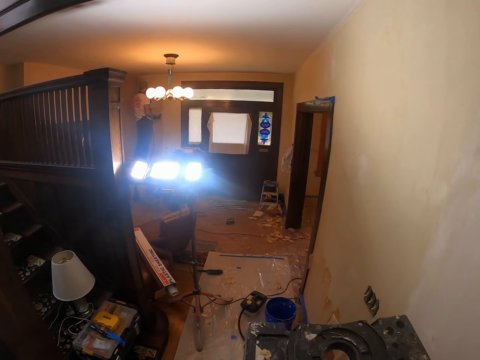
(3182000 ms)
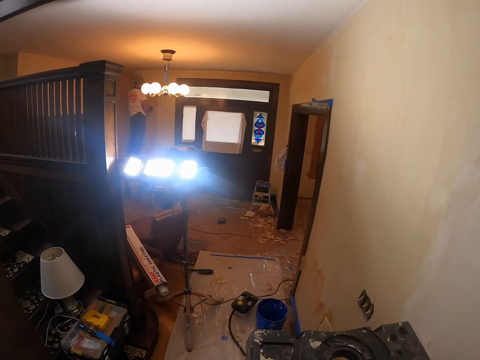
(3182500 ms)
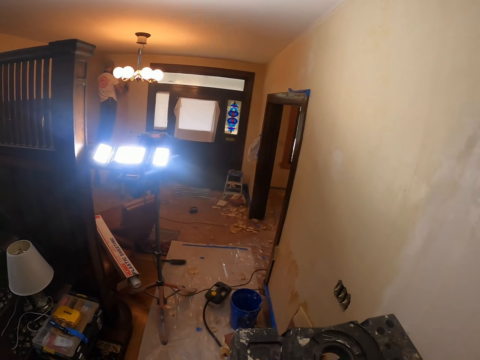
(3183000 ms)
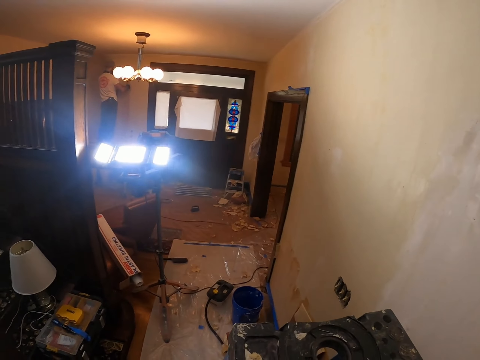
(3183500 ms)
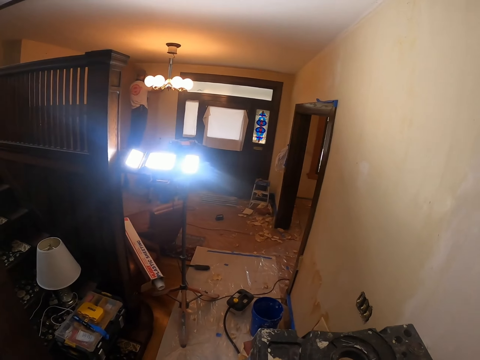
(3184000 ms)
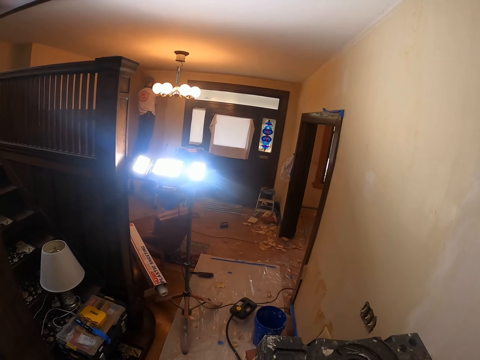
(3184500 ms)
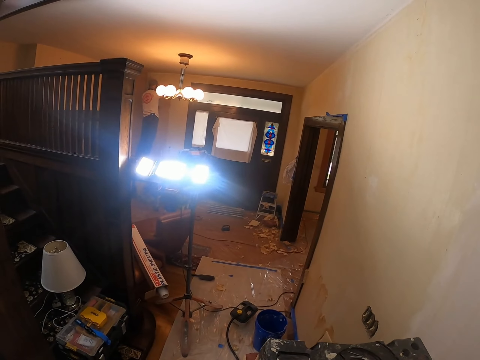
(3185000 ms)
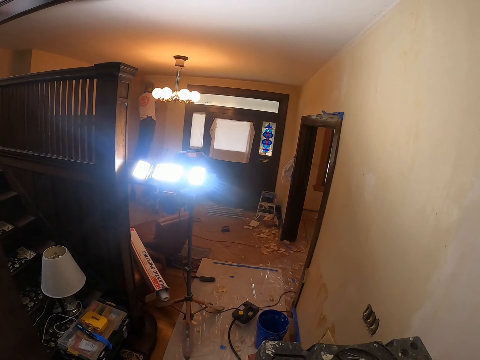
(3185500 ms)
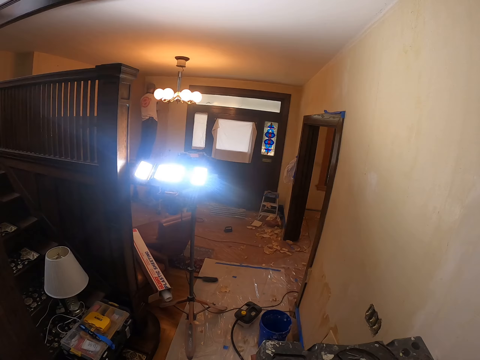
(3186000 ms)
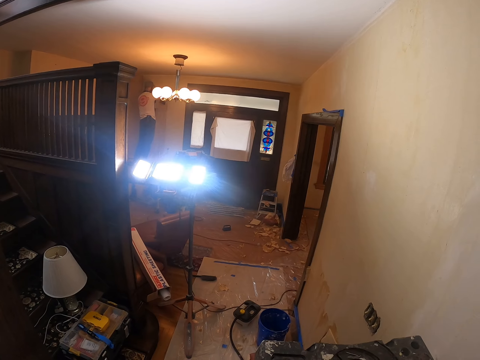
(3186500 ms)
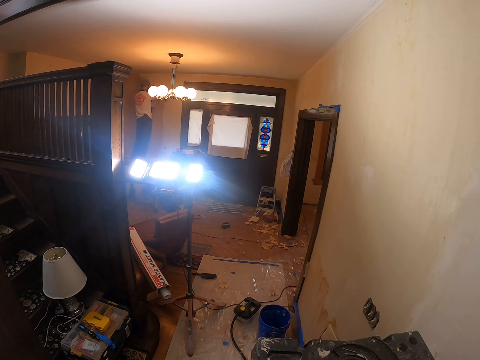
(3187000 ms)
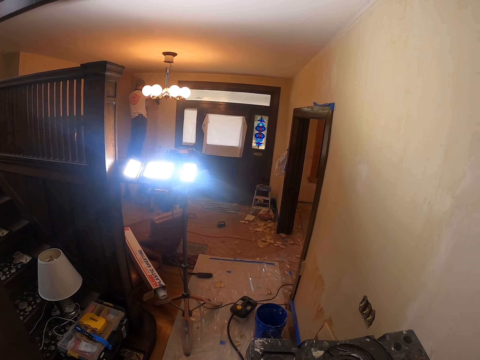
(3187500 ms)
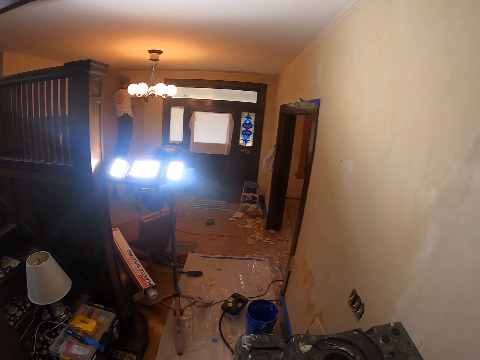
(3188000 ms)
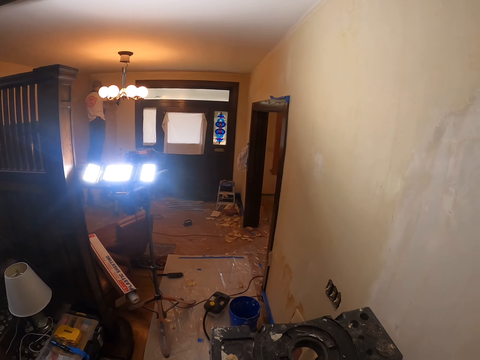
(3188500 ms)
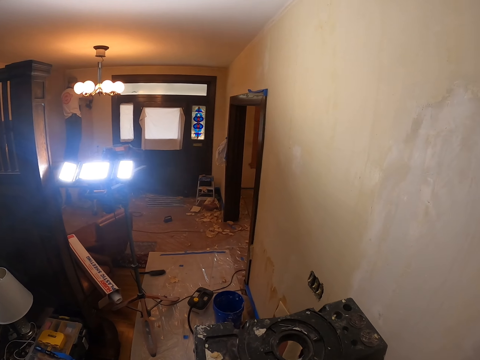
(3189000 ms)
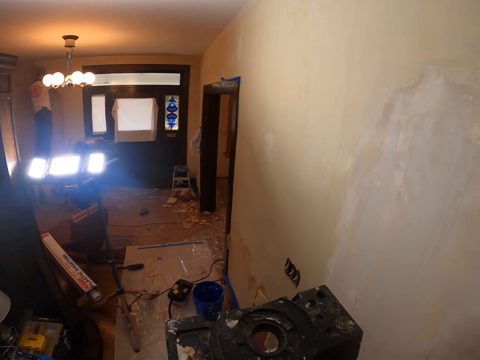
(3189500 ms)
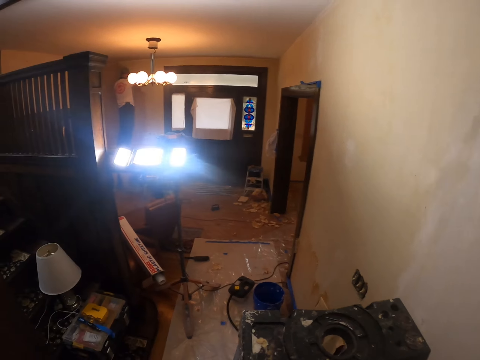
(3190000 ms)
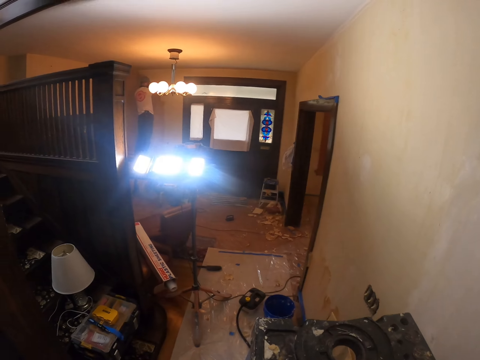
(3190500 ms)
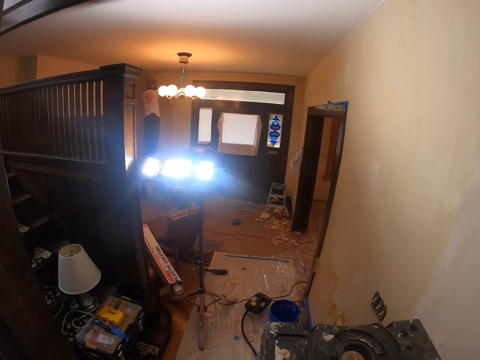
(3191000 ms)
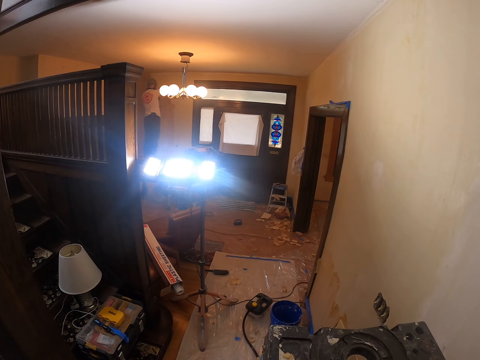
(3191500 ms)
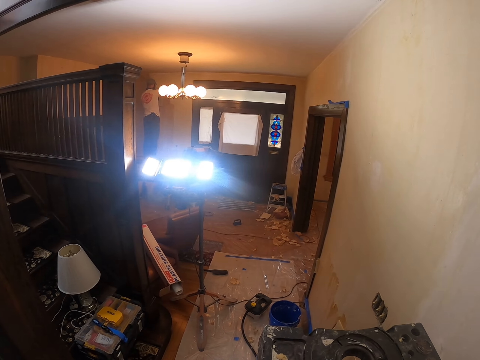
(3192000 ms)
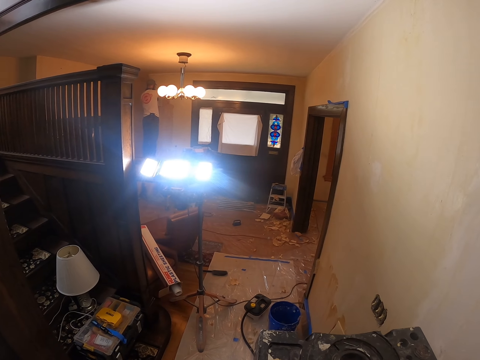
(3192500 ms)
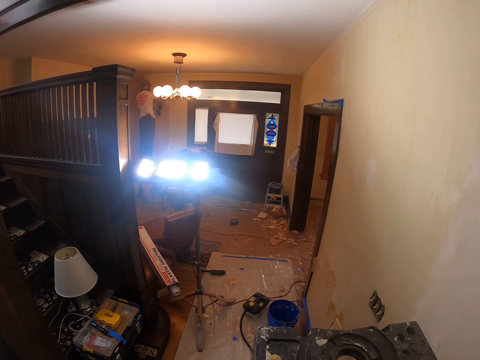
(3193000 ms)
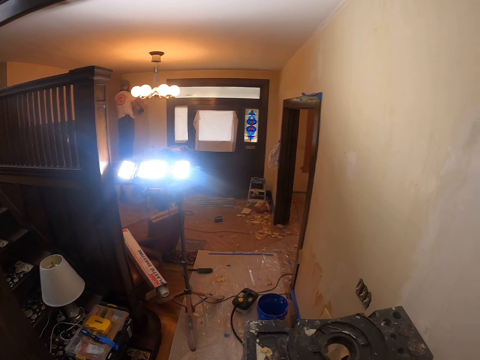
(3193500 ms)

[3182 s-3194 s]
A person paints the wall with a paint brush.

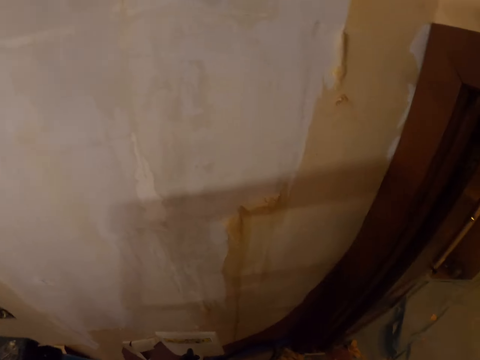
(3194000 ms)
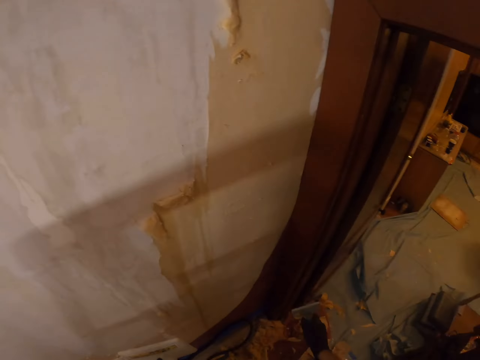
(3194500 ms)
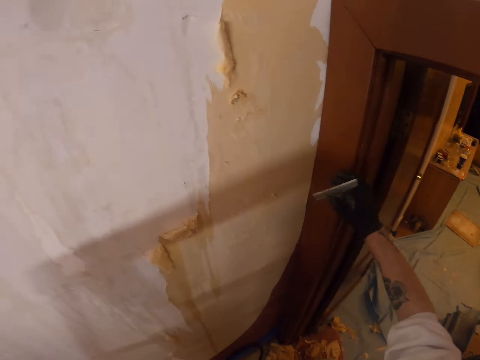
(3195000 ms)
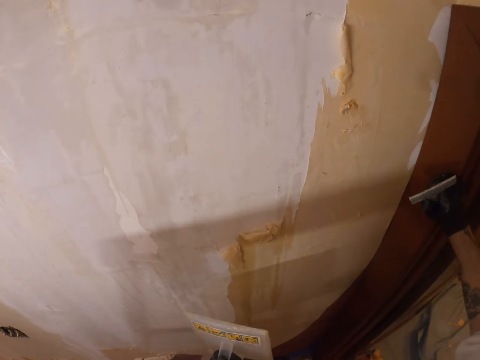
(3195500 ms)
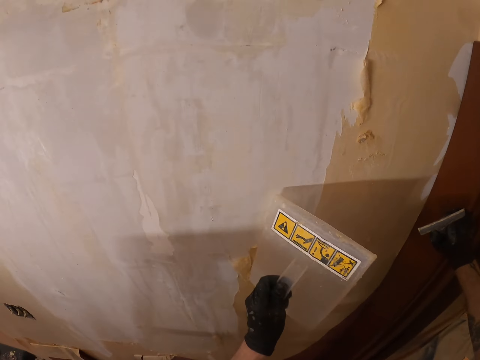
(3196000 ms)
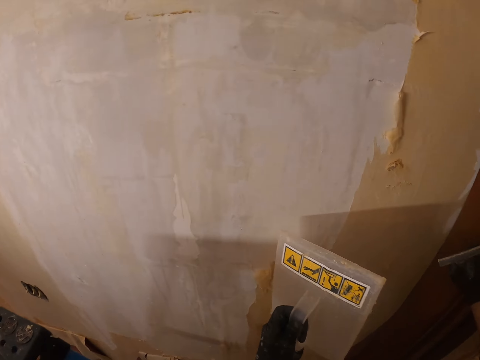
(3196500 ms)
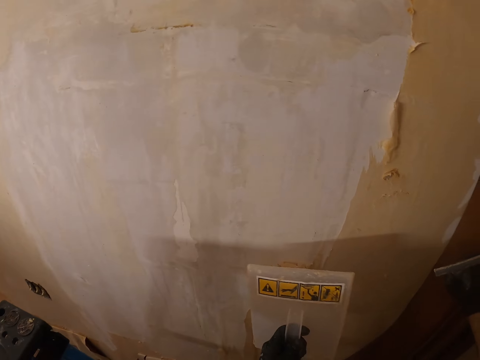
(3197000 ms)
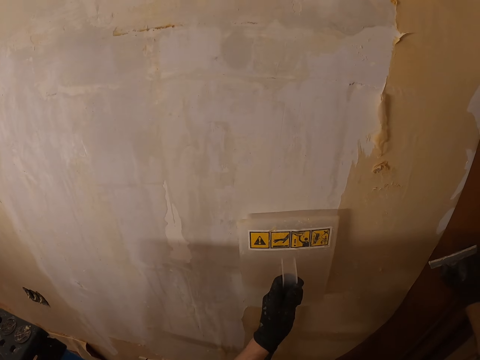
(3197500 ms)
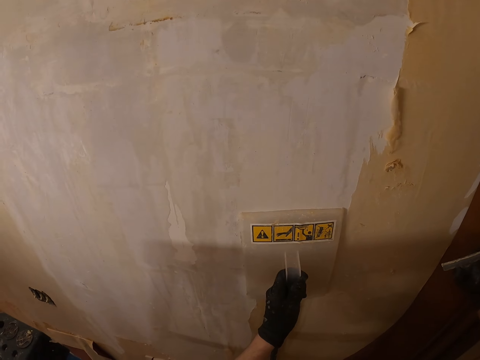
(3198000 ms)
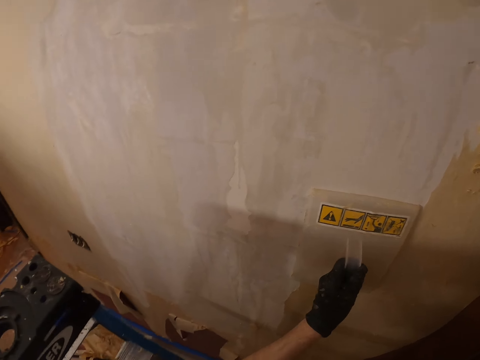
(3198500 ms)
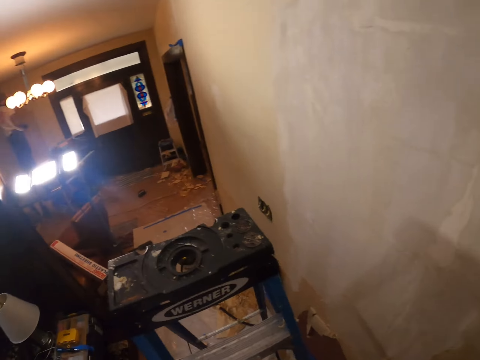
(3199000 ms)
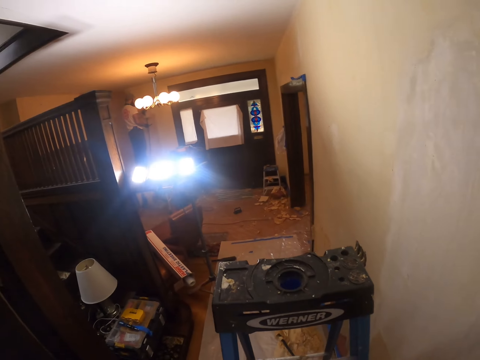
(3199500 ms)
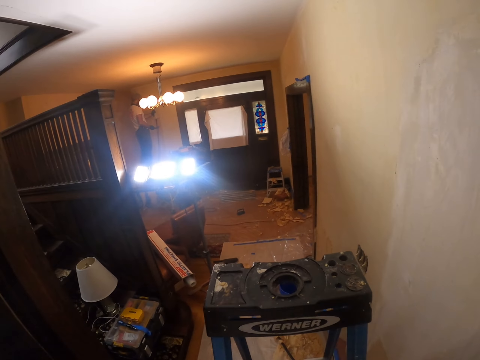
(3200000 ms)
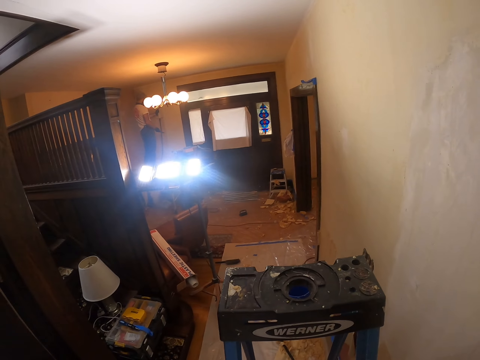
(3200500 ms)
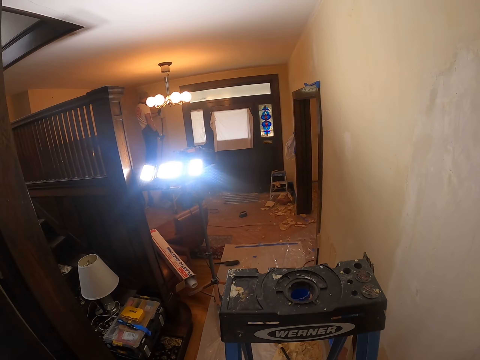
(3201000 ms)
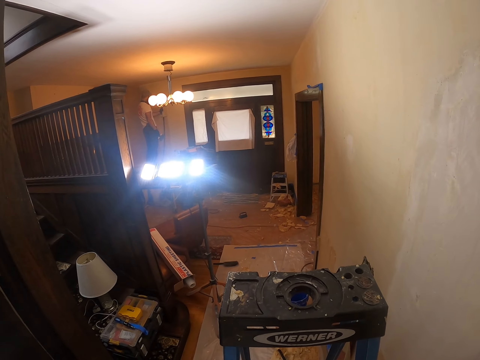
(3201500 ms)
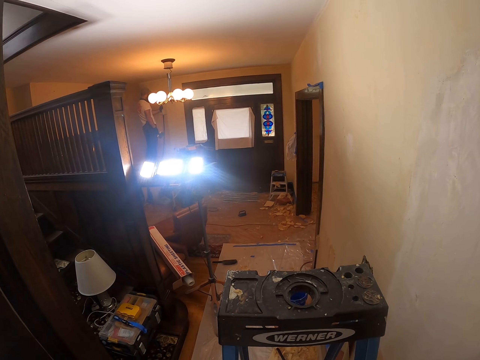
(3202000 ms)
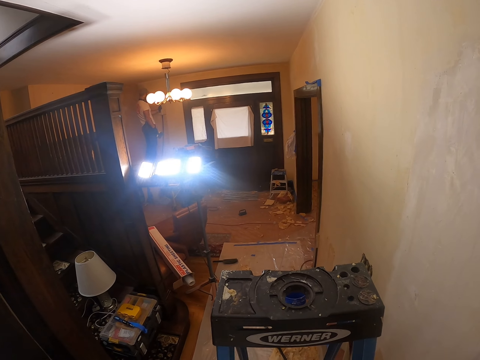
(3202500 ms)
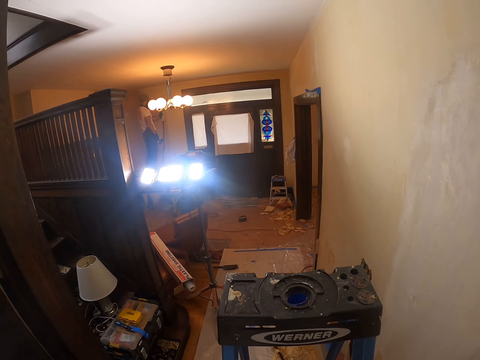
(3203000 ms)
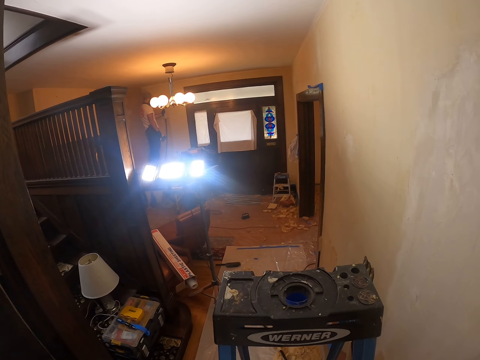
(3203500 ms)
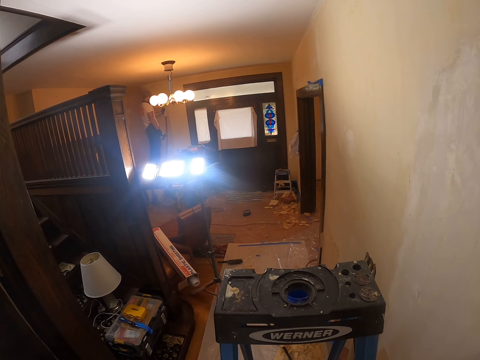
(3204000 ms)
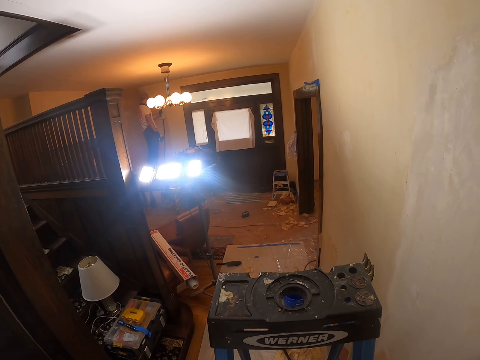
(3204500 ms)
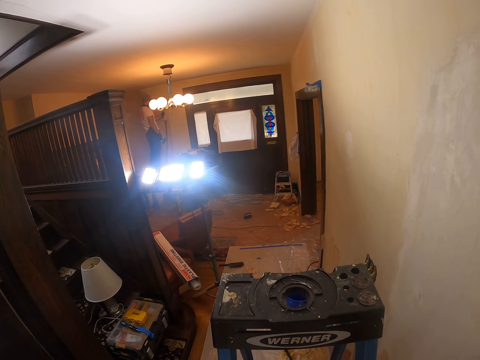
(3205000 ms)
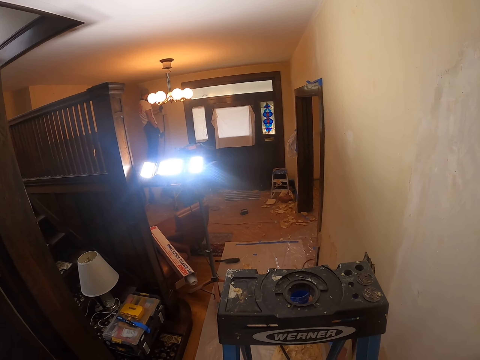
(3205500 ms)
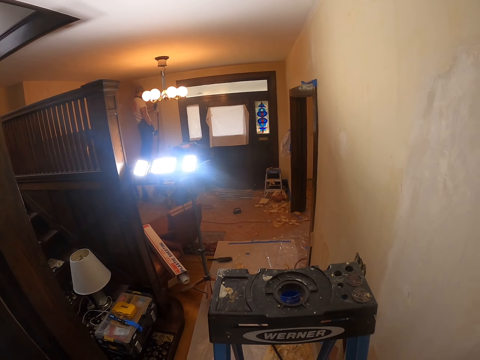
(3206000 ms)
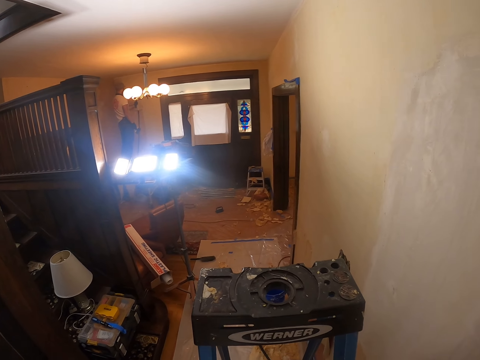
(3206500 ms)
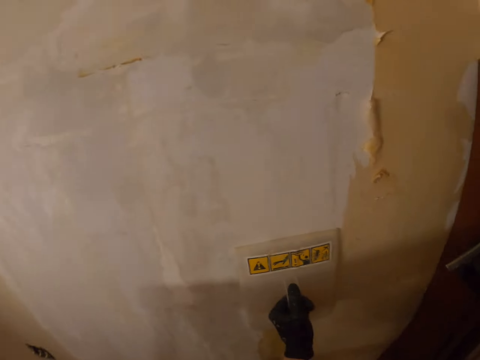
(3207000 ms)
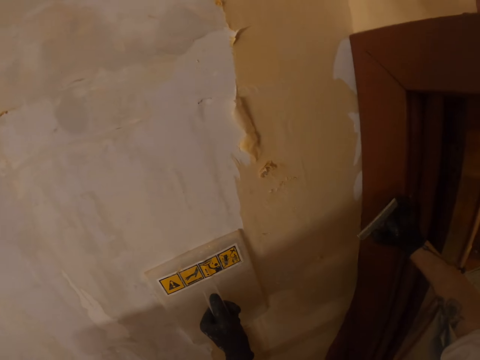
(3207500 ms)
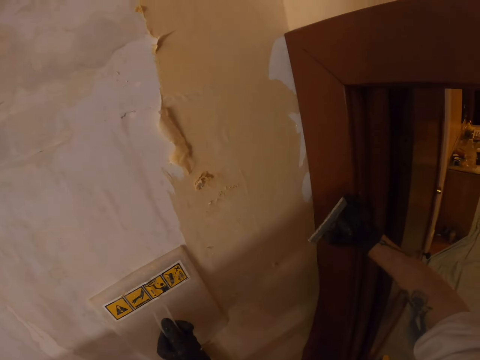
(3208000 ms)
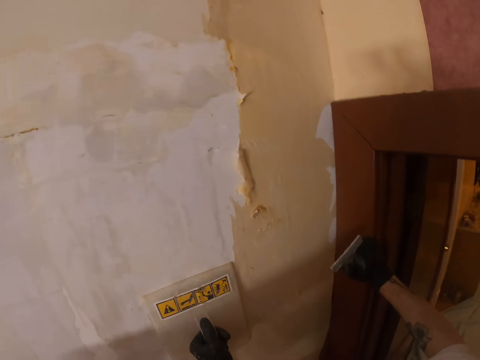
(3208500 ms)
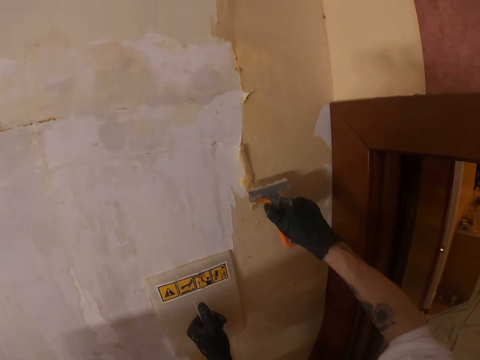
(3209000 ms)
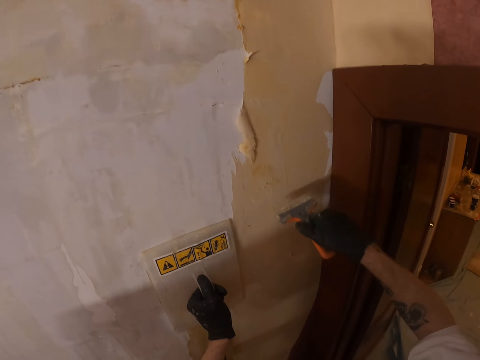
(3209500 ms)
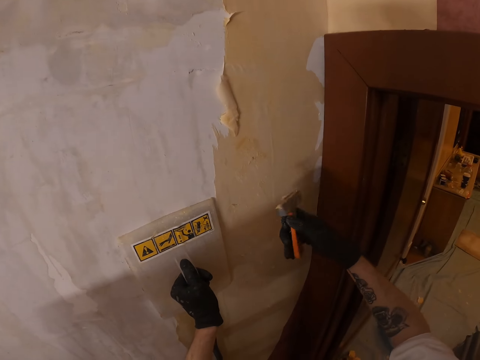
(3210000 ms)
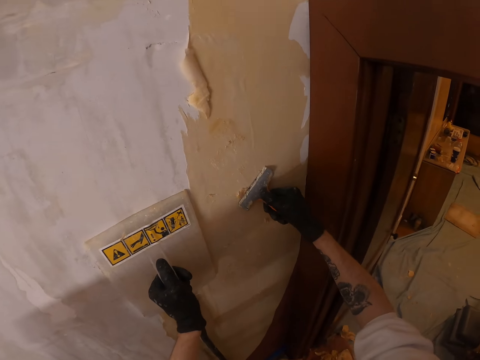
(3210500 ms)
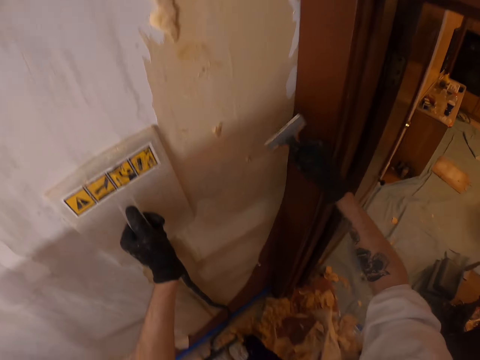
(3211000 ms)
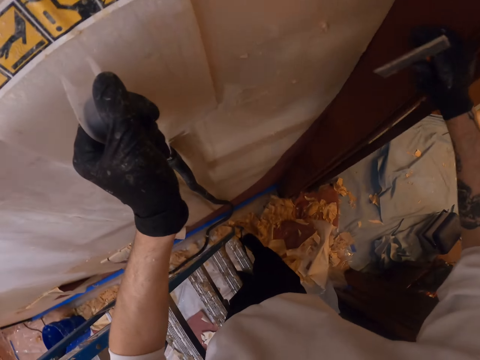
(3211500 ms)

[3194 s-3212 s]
The camera wearer looks around. They grab the wall with the right hand. They agitate the paint on the wall with a steam wallpaper stripper. They hold a hand float on the wall with the left hand. They look around. They stare at a person. The person stares at the wall. The camera wearer looks around. They agitate the paint on the wall with the steam wallpaper stripper. They remove paint from the wall with a paint scraper in the right hand. They stare at the paint scraper in the right hand. They wipe the paint scraper on the wall.
